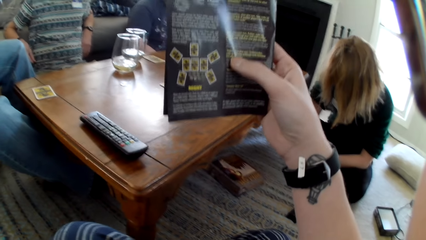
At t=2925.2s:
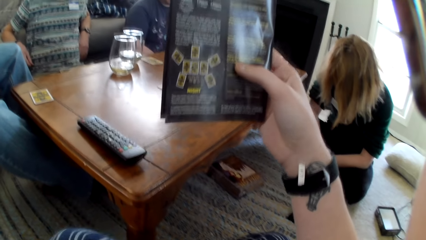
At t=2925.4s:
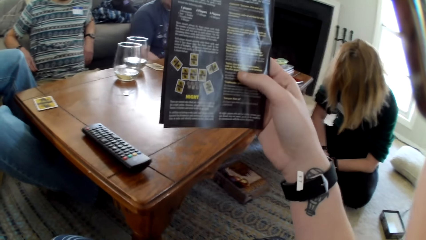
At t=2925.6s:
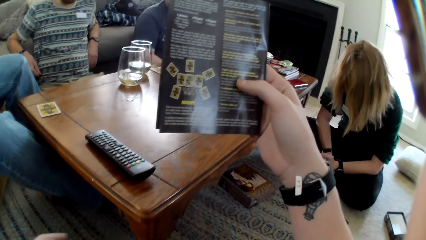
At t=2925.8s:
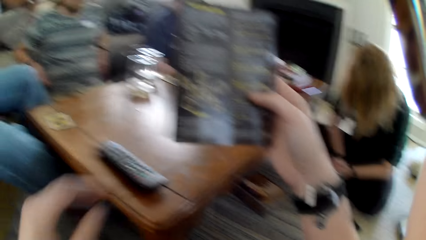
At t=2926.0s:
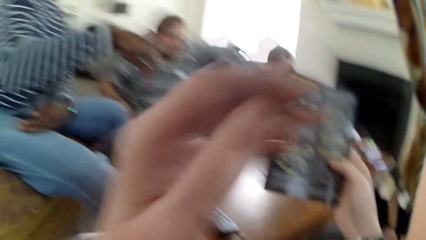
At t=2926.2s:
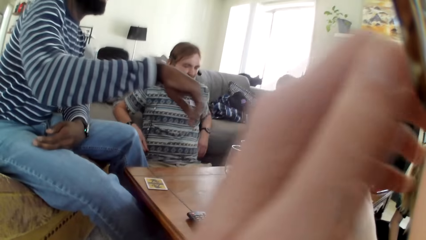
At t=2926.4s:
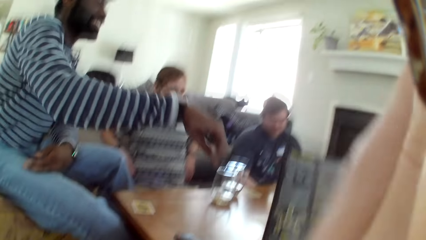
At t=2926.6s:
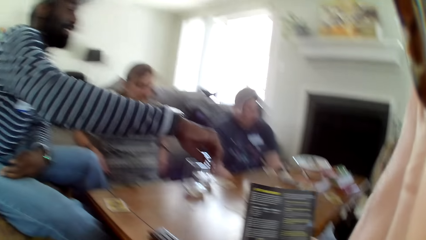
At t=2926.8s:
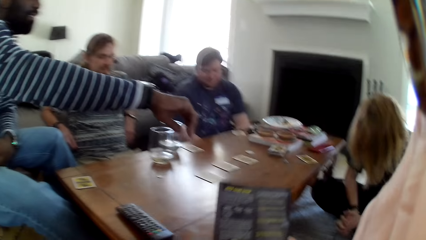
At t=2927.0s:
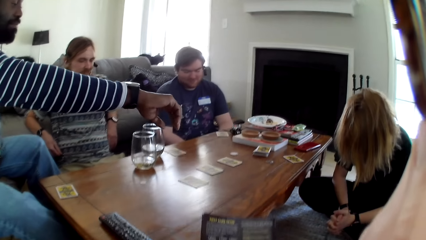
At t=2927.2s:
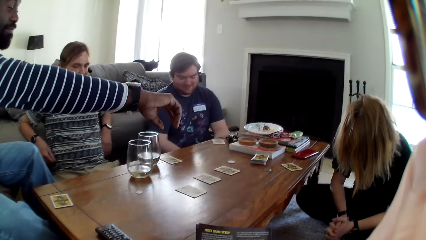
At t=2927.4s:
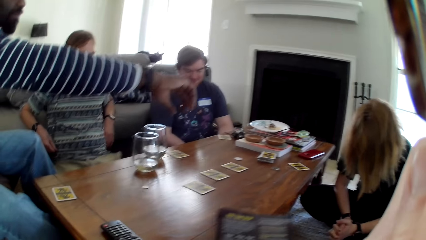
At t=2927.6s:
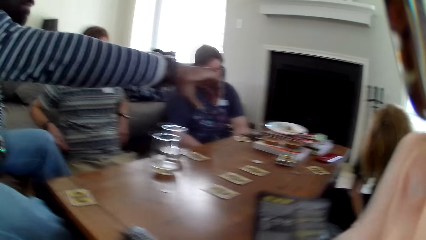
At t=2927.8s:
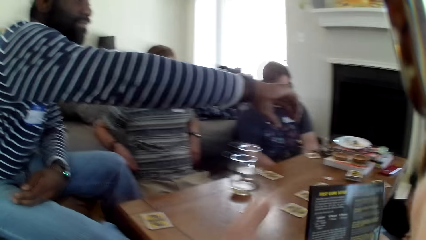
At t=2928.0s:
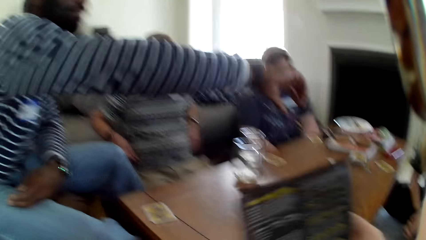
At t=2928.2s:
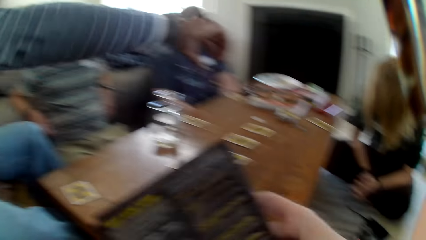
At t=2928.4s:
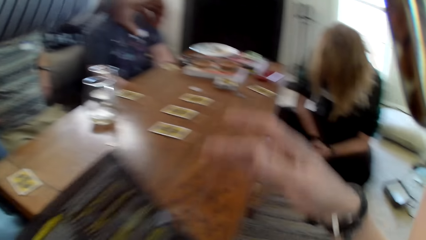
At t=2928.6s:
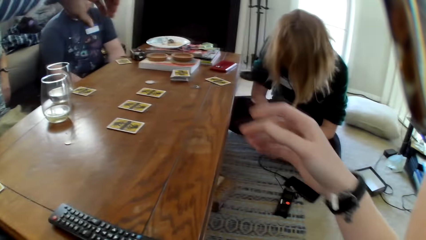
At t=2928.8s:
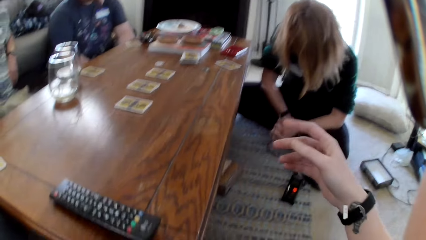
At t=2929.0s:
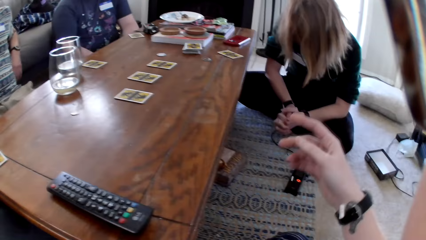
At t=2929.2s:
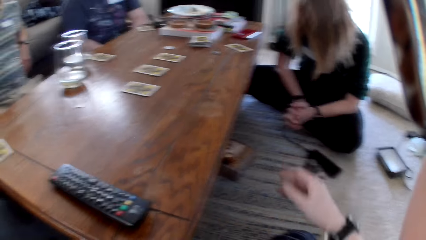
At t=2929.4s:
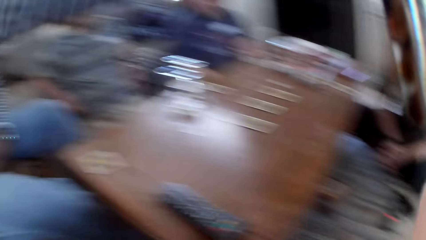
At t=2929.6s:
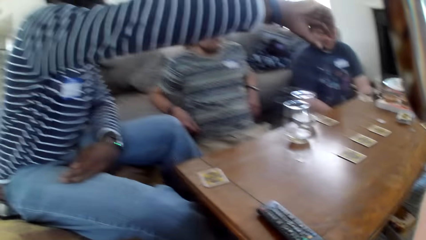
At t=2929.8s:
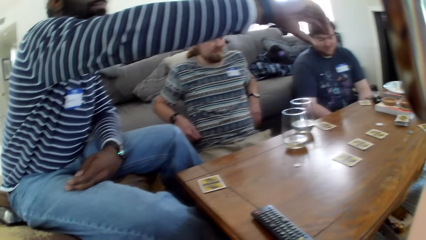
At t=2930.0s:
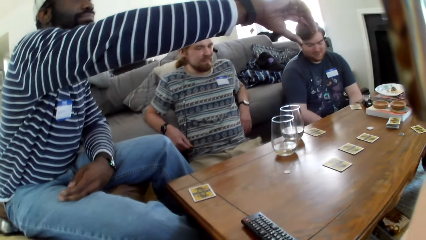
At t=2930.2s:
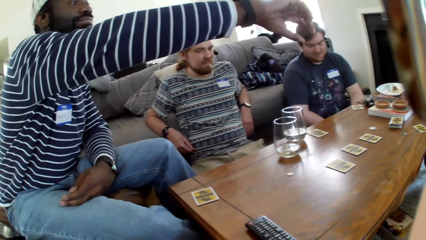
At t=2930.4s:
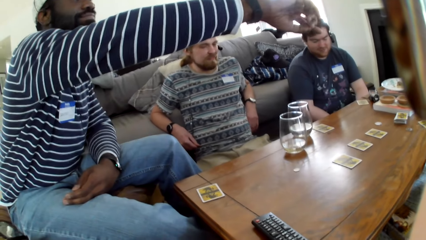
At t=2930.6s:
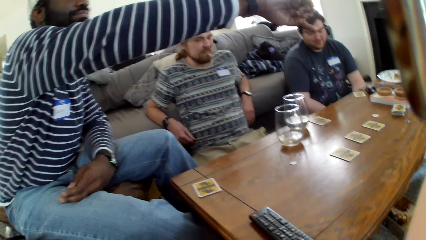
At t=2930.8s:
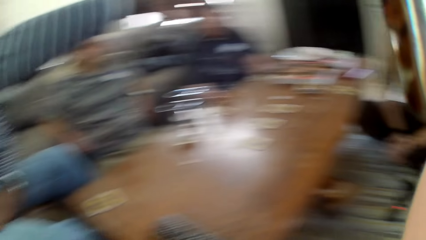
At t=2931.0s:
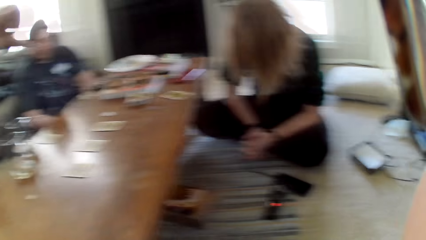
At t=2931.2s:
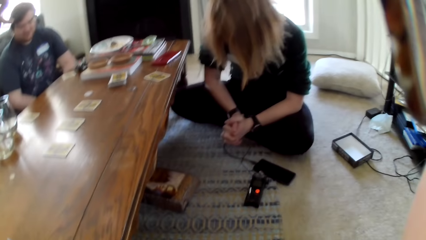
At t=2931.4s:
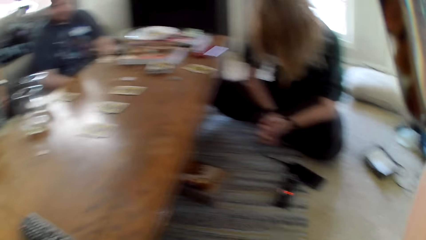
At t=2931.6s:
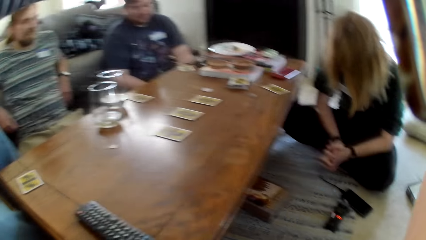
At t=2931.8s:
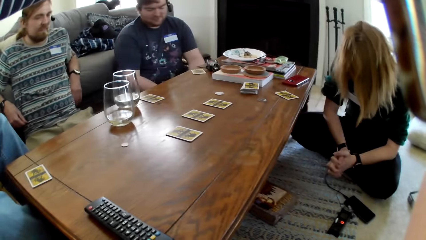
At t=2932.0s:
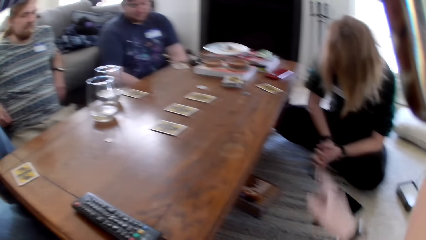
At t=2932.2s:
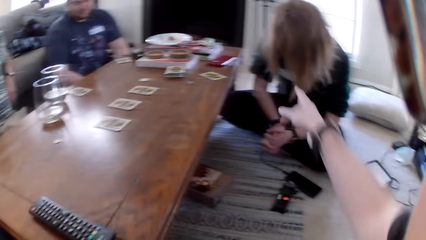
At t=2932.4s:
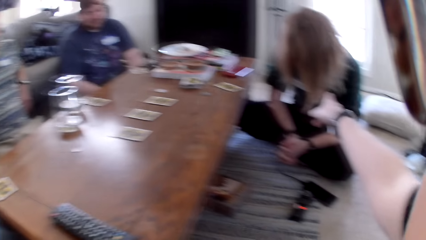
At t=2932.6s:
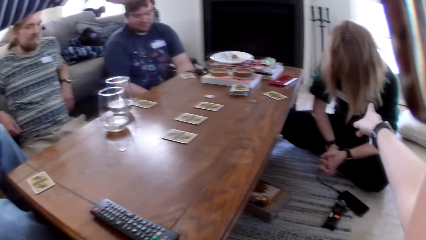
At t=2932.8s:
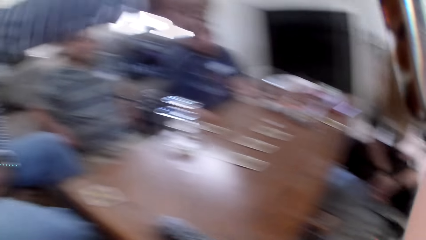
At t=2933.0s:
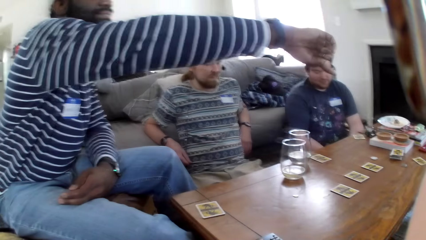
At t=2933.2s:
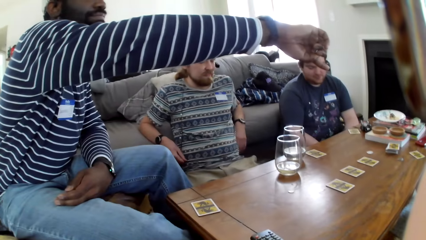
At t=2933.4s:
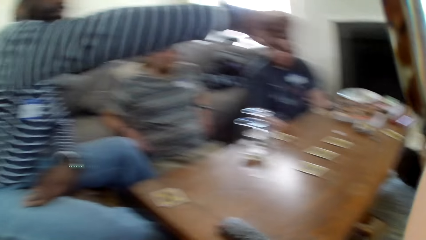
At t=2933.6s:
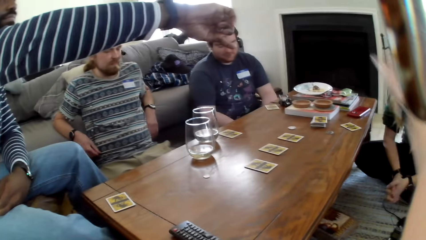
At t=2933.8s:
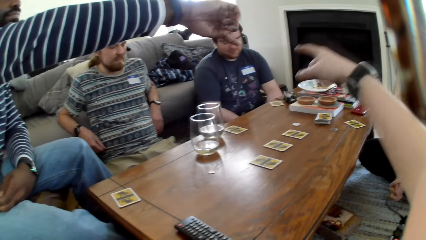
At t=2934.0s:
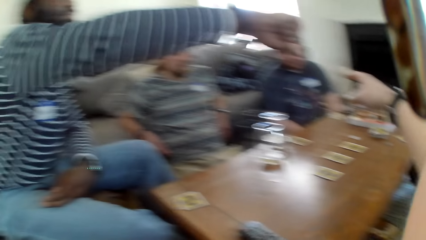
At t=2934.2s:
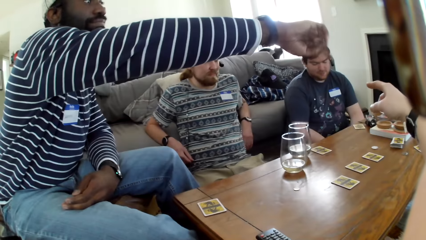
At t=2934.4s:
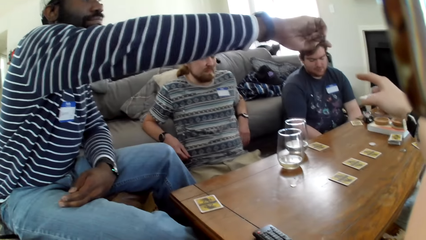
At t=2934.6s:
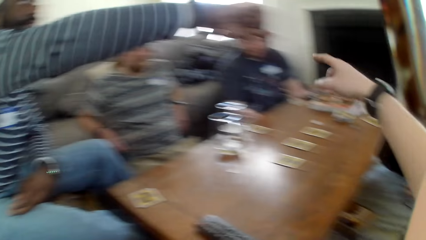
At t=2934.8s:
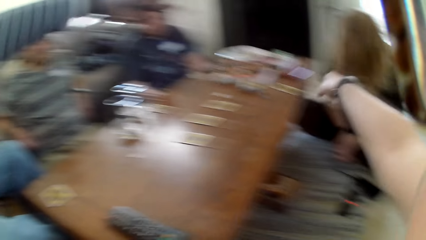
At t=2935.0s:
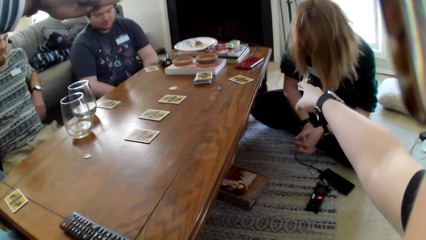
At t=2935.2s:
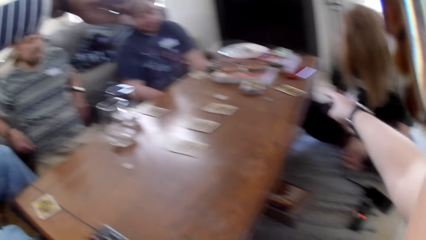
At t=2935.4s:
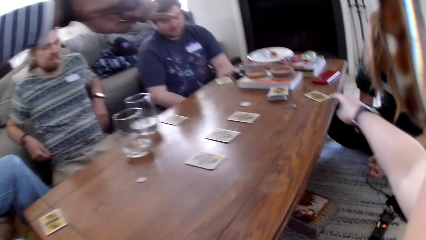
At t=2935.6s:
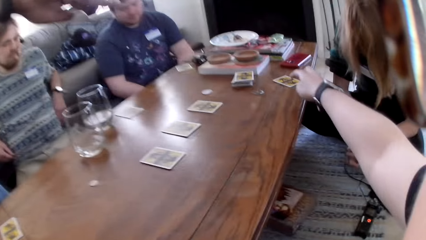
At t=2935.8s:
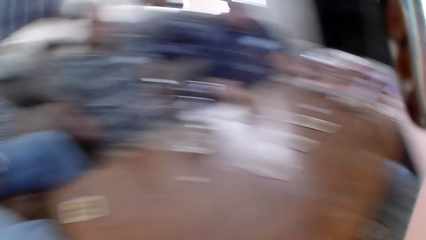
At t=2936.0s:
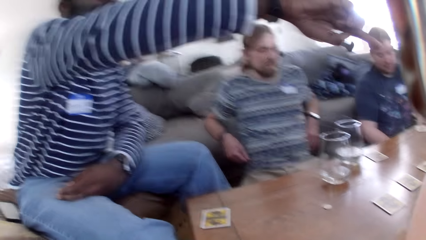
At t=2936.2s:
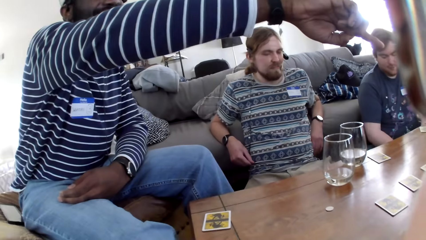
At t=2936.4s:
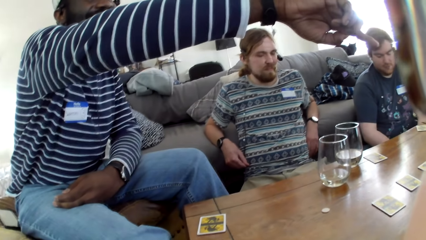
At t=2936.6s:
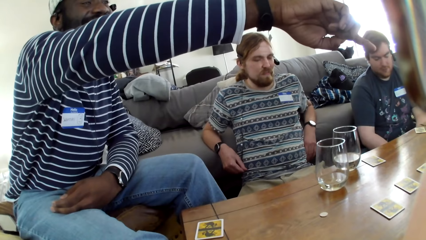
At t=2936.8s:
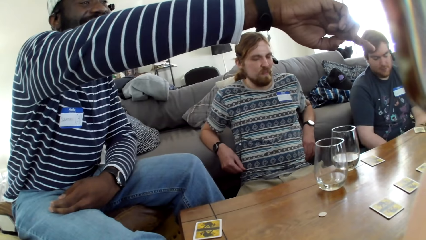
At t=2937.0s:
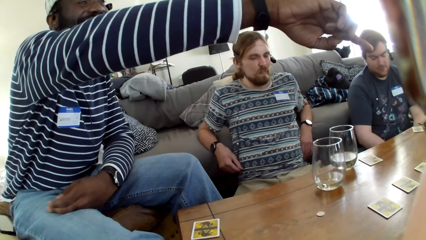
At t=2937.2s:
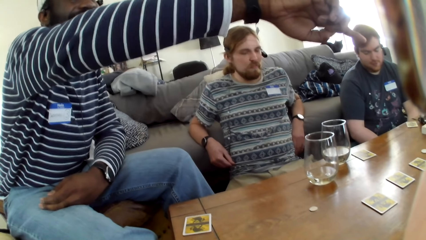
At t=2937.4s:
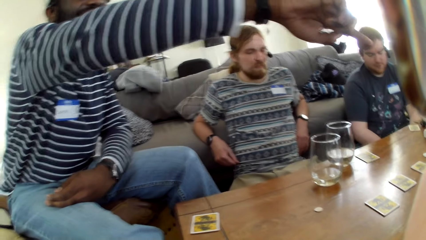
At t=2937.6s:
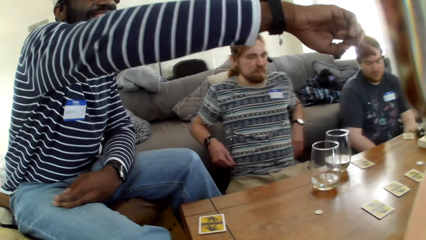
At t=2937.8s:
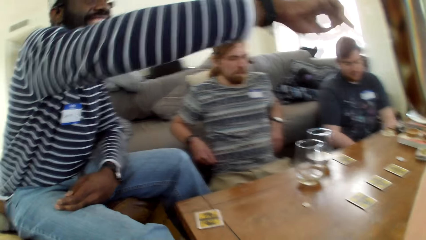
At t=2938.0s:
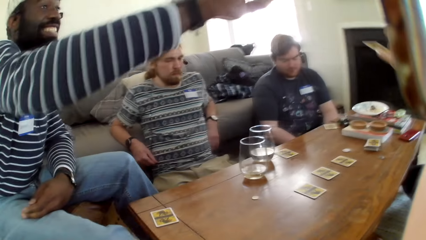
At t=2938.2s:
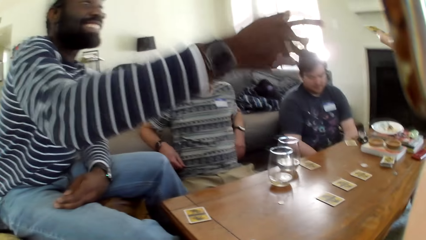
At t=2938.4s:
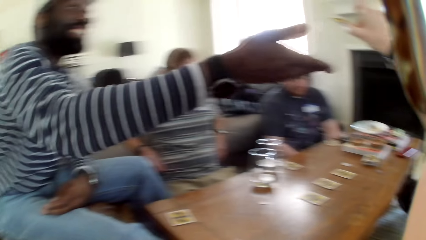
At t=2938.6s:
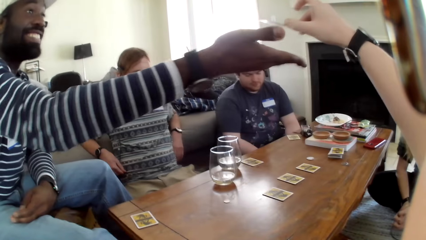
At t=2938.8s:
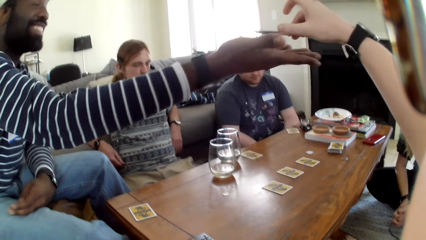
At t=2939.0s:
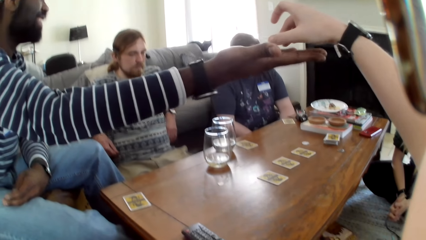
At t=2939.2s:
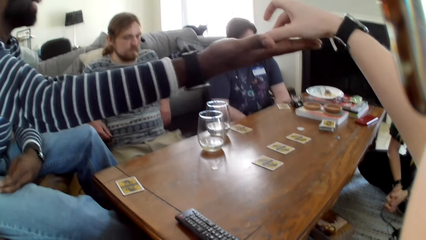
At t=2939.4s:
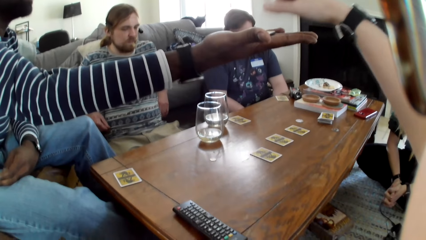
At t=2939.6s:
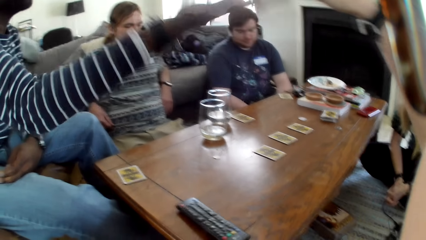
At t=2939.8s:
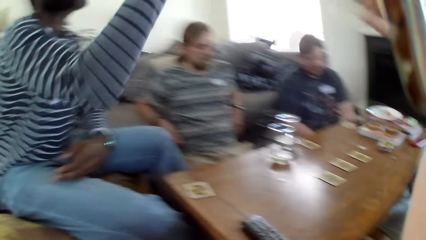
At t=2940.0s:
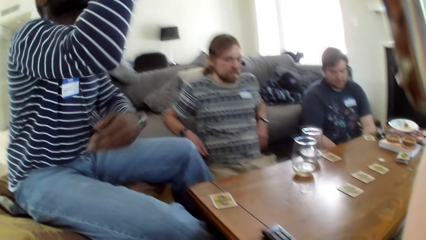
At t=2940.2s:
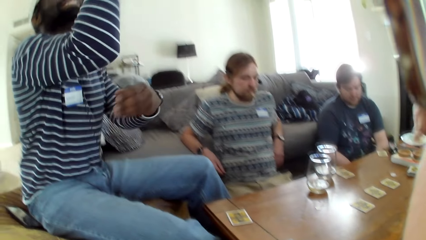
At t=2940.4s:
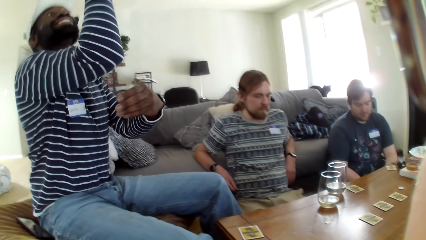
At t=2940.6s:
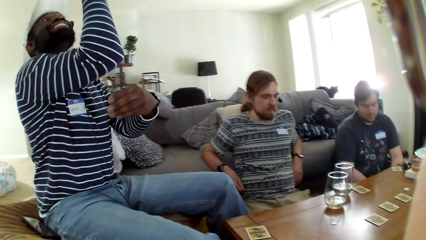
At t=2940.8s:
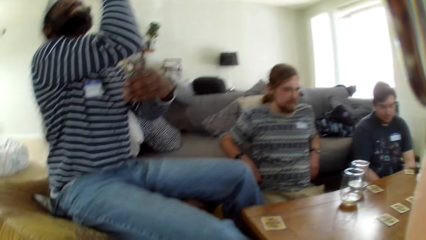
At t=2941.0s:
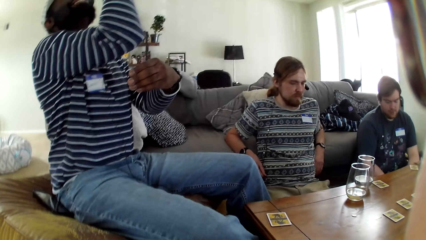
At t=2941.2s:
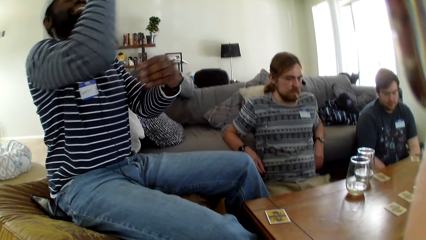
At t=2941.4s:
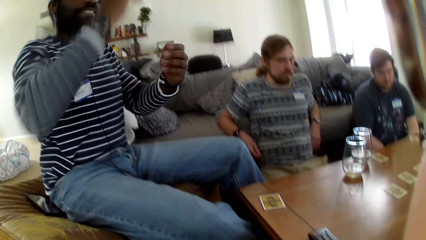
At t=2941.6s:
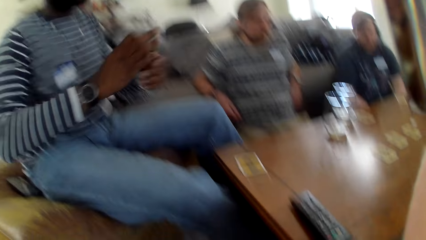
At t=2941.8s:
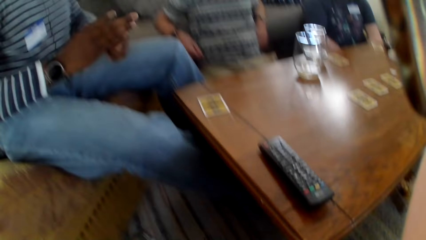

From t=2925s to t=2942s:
The camera wearer gives a card to a man. The man takes the card from the camera wearer and looks at the card.
